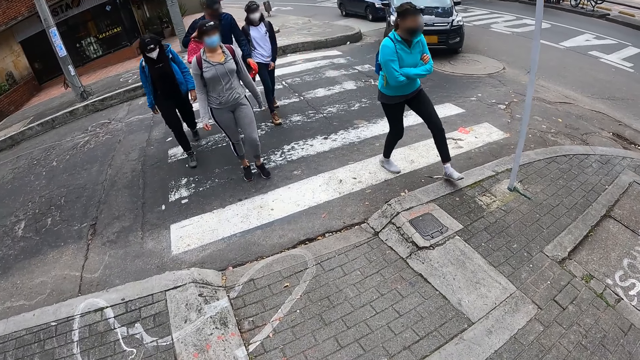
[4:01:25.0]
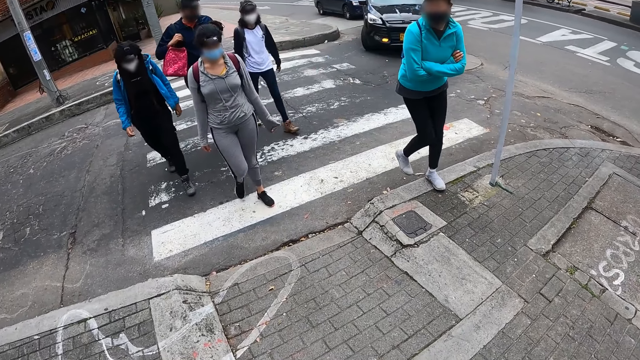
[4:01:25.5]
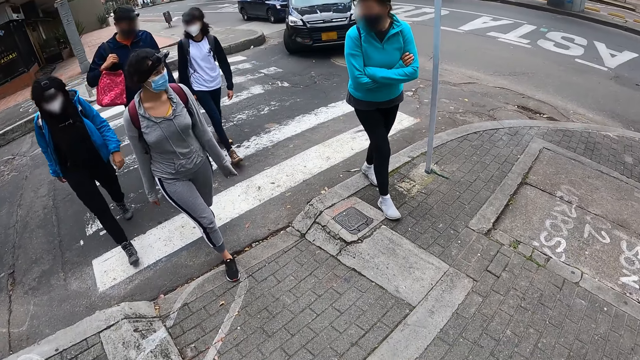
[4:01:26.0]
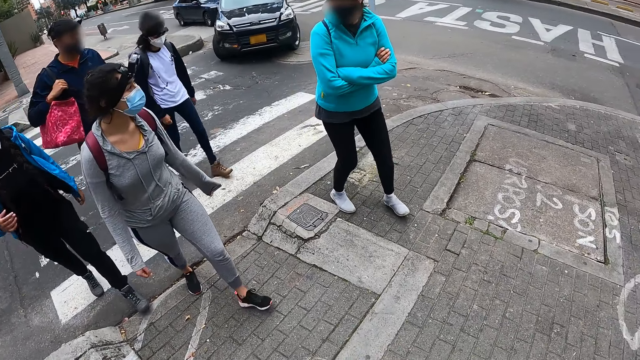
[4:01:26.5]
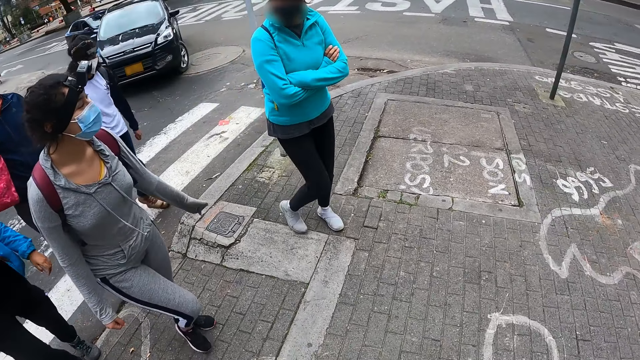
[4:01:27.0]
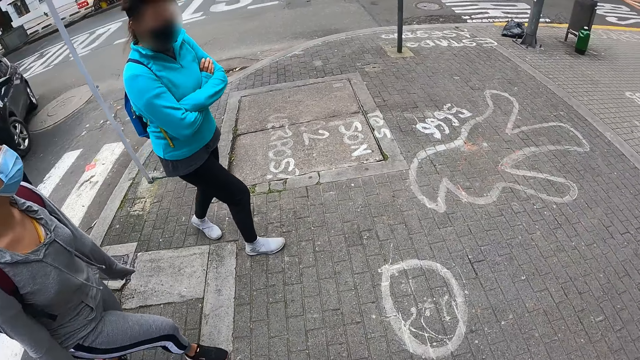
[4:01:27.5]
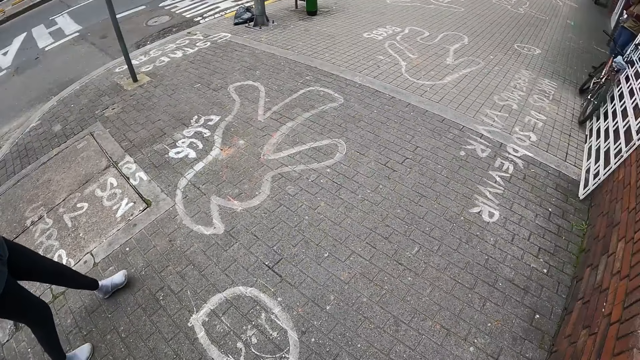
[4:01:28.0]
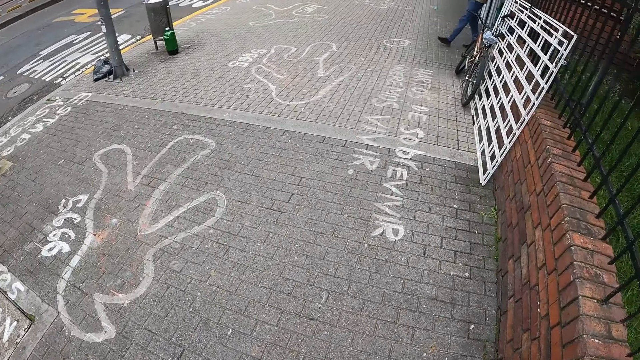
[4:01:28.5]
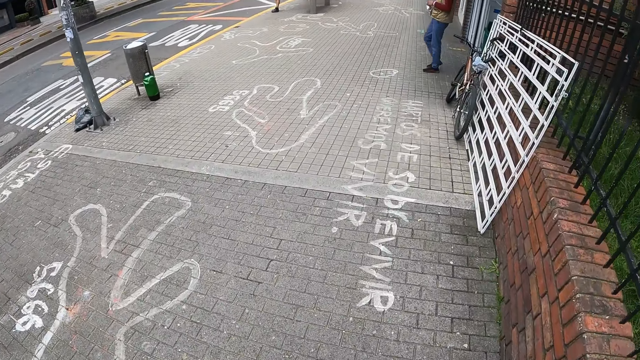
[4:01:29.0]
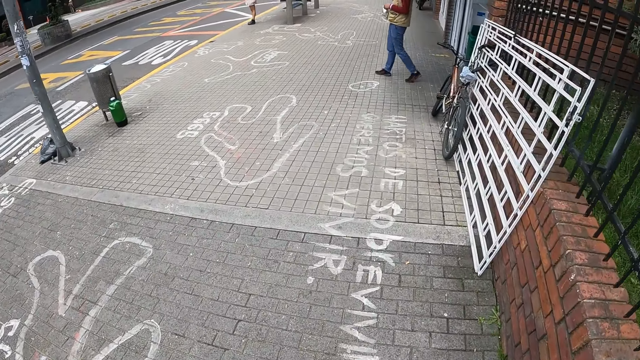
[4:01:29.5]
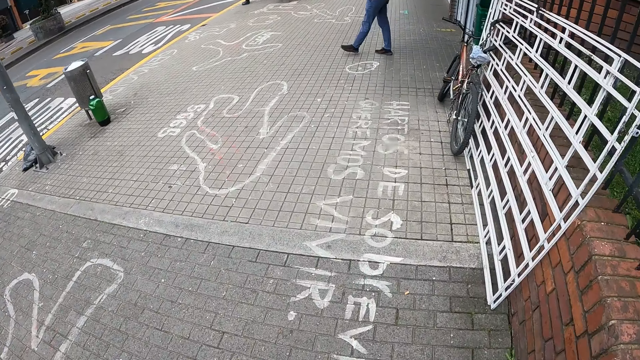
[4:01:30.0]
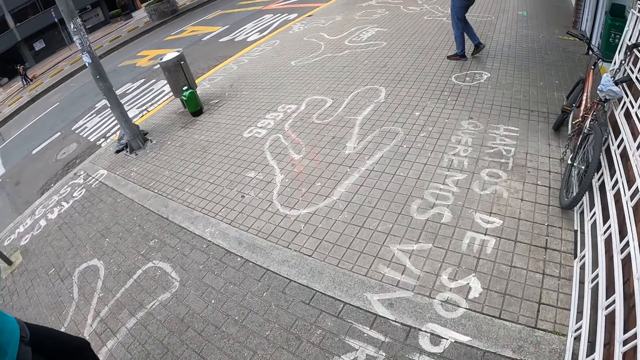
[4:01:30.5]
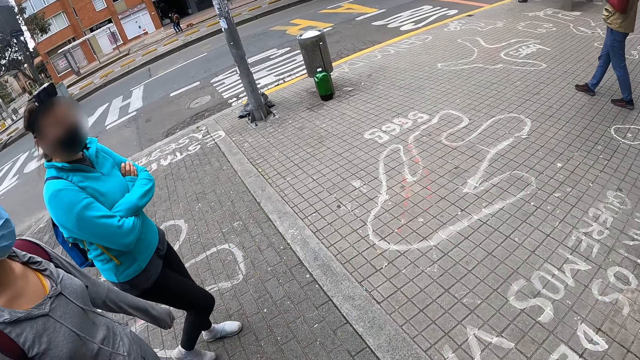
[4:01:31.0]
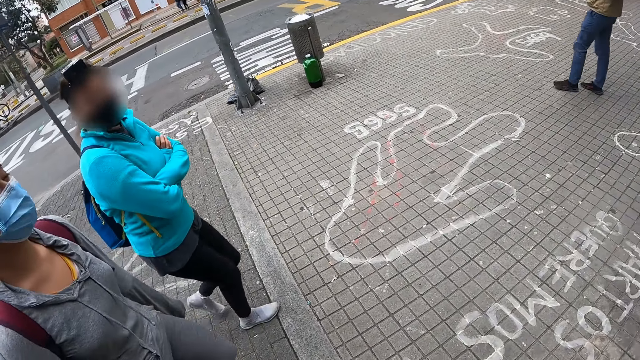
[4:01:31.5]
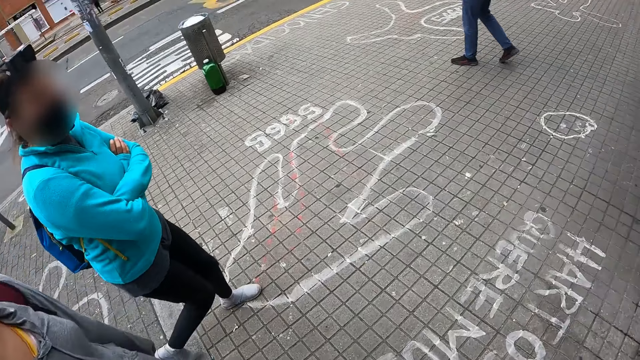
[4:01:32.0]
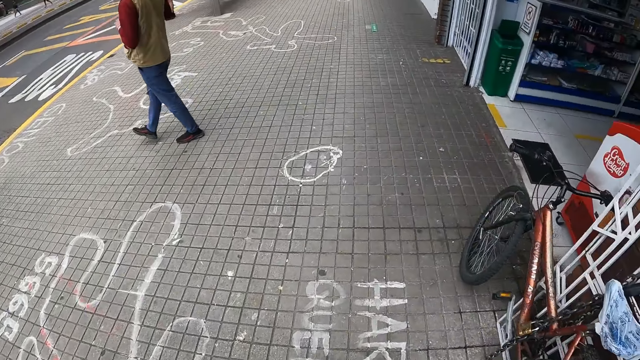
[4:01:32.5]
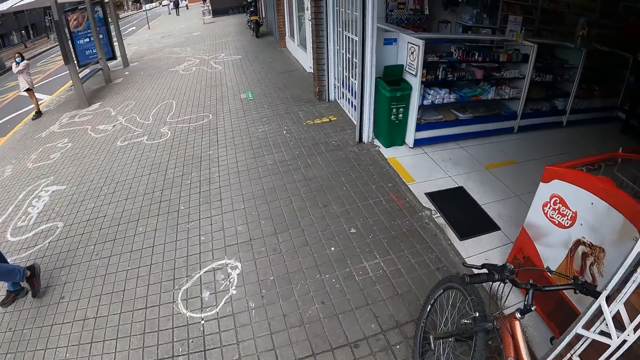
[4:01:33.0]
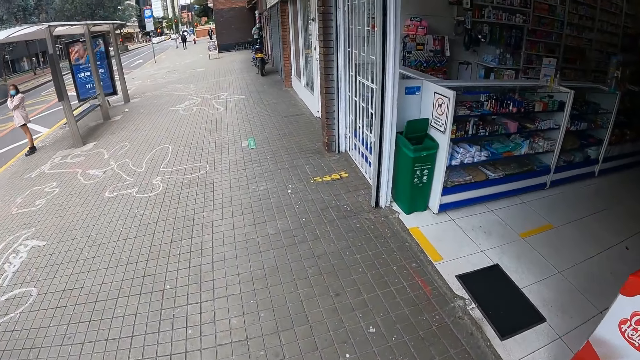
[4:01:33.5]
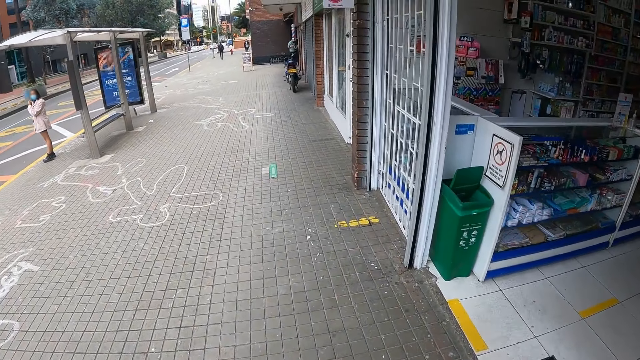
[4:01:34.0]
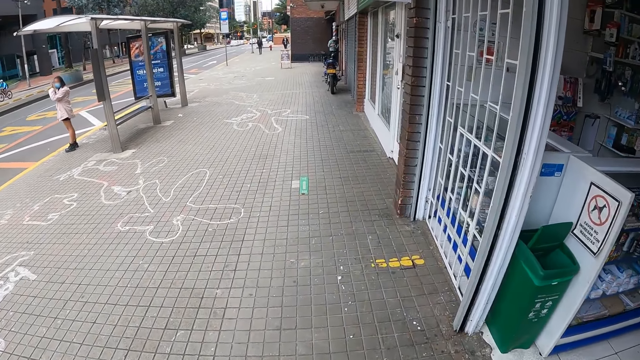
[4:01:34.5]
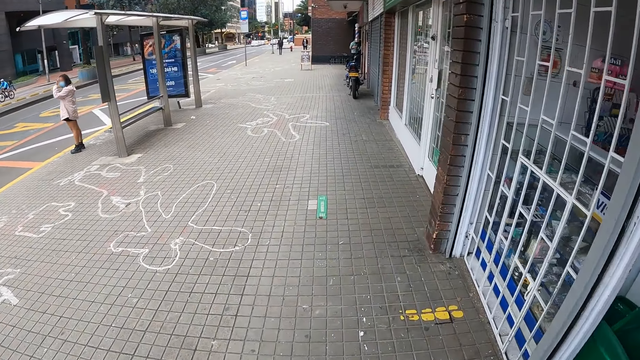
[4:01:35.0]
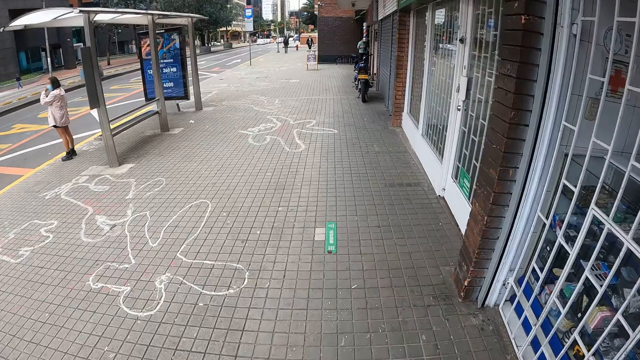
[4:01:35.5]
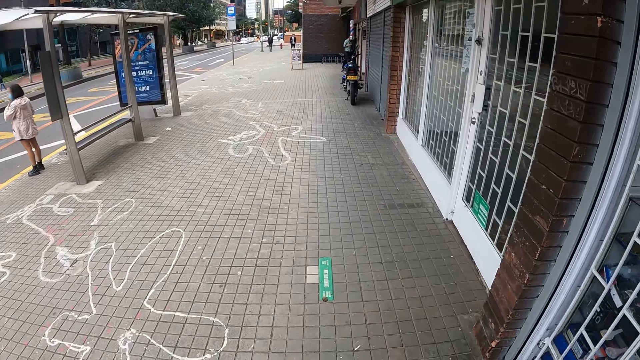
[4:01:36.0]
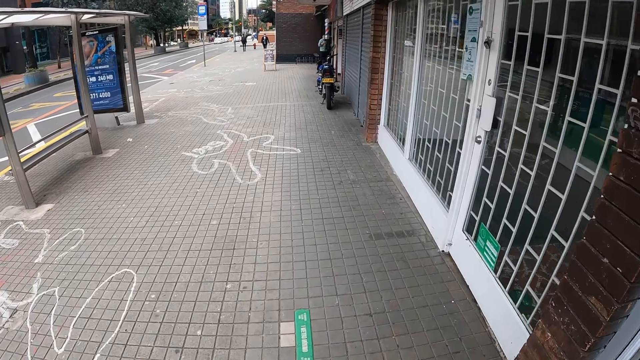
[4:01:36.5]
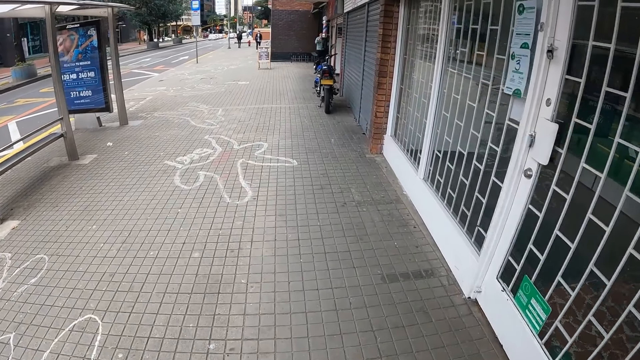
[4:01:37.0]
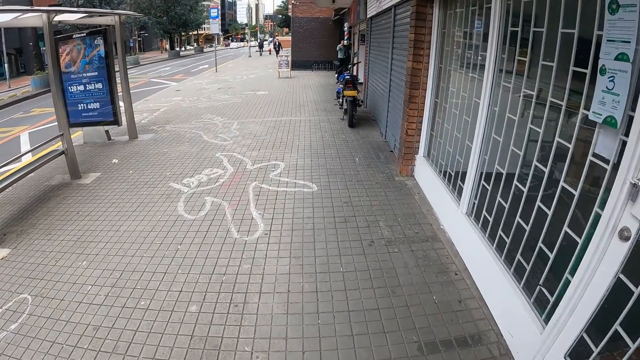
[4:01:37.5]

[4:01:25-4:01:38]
The camera wearer walks on a road sidewalk. They look around and walk along the road.

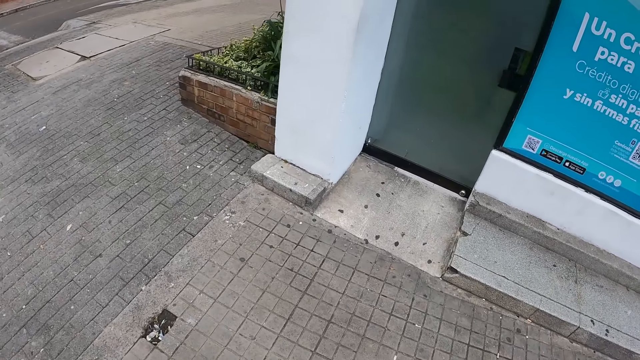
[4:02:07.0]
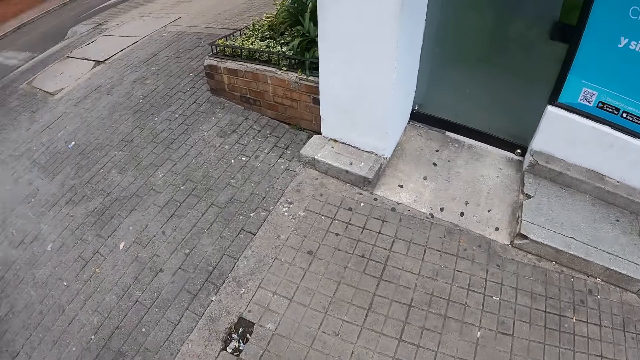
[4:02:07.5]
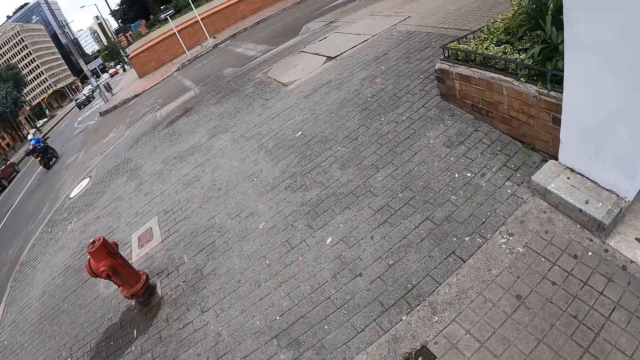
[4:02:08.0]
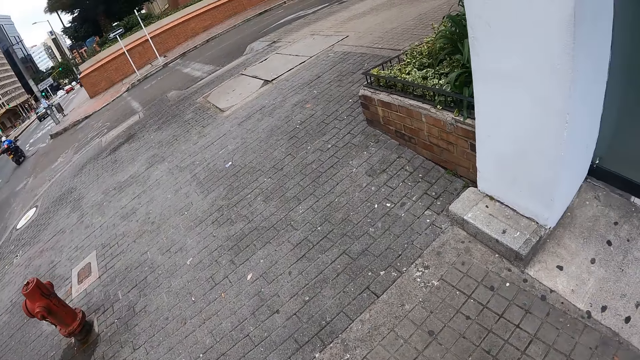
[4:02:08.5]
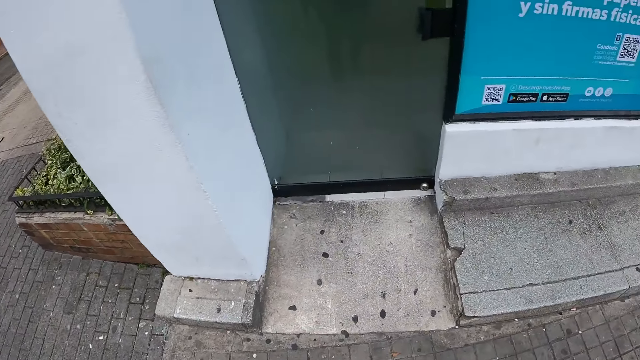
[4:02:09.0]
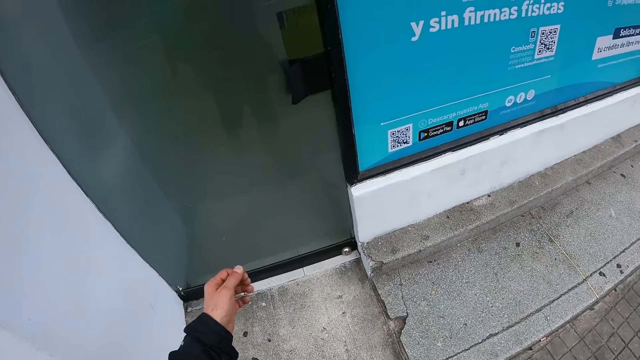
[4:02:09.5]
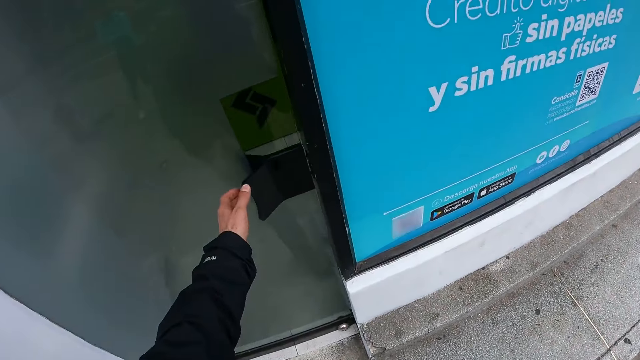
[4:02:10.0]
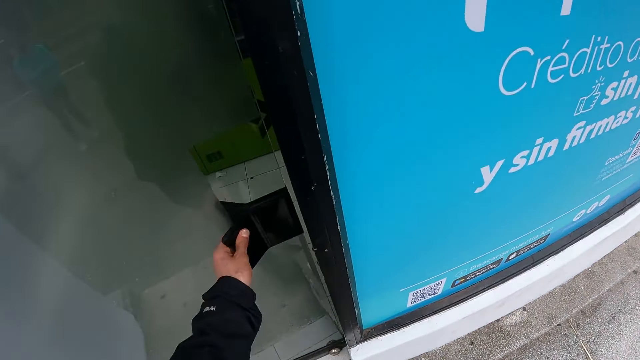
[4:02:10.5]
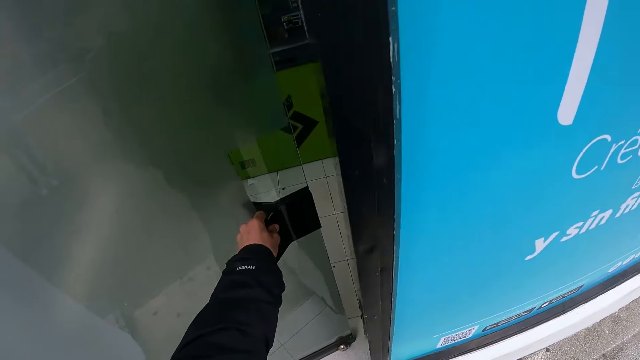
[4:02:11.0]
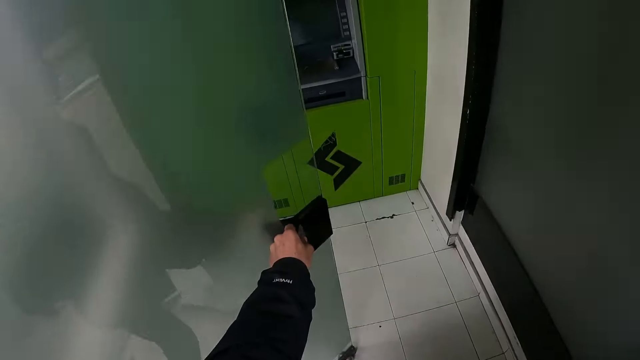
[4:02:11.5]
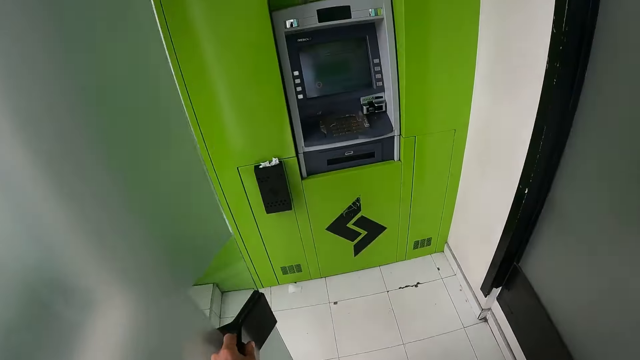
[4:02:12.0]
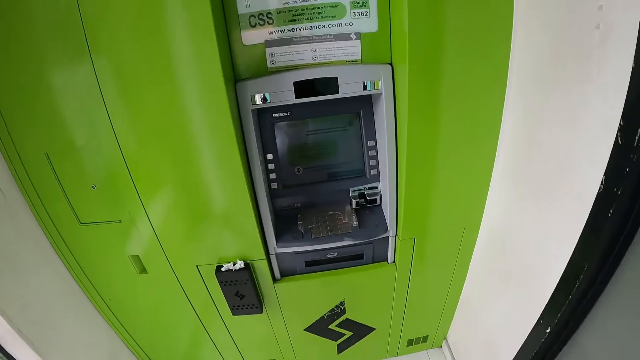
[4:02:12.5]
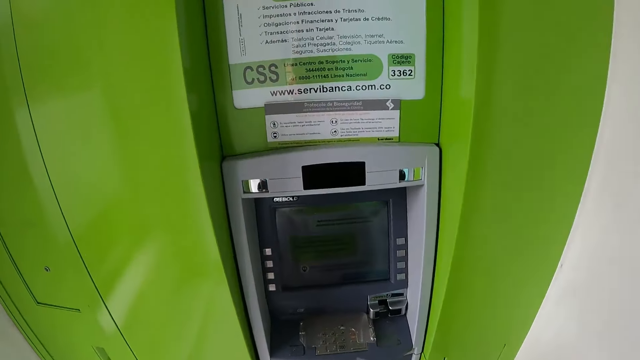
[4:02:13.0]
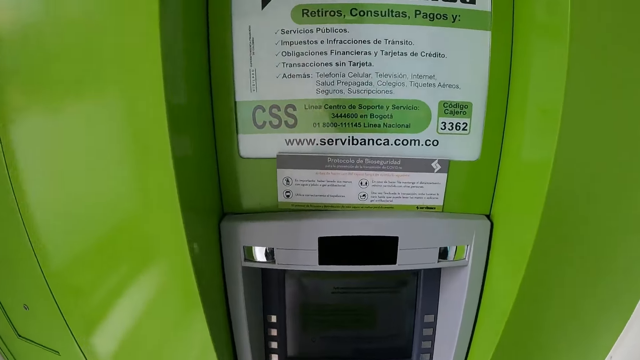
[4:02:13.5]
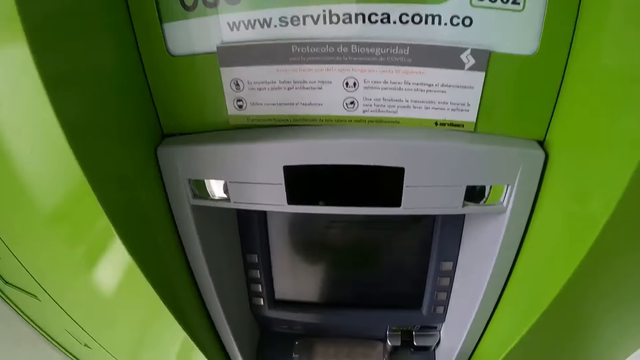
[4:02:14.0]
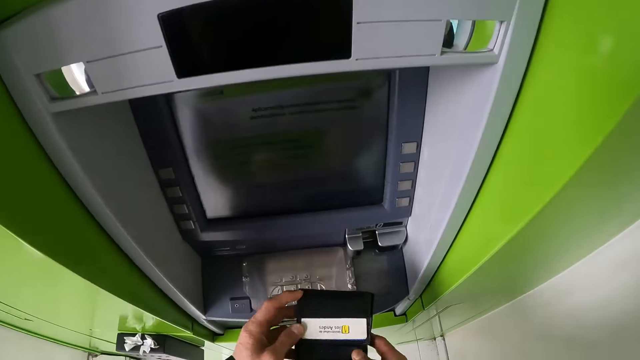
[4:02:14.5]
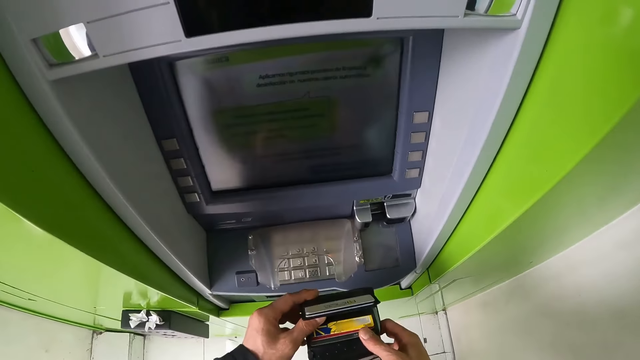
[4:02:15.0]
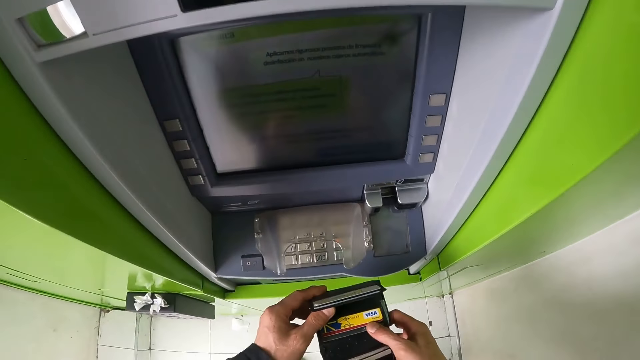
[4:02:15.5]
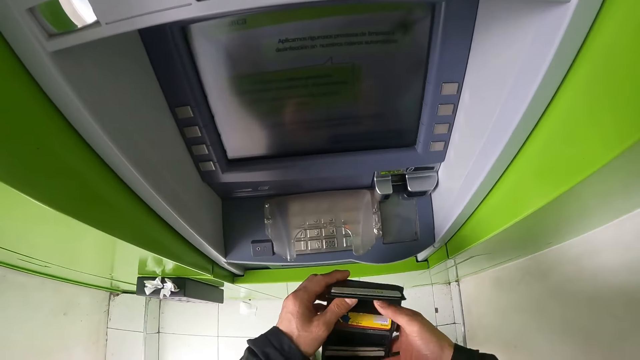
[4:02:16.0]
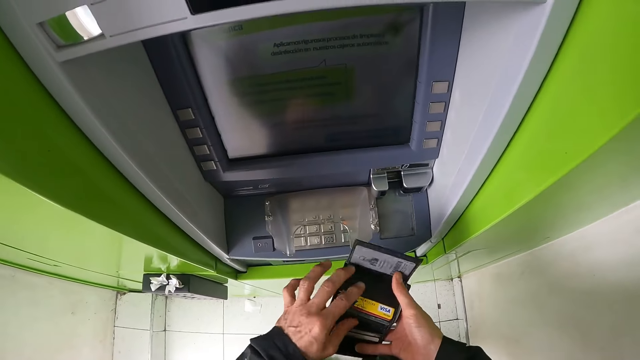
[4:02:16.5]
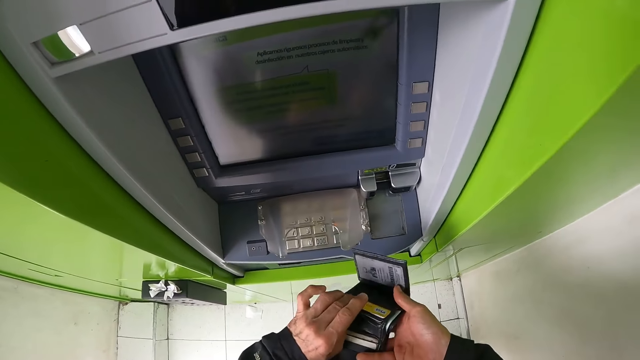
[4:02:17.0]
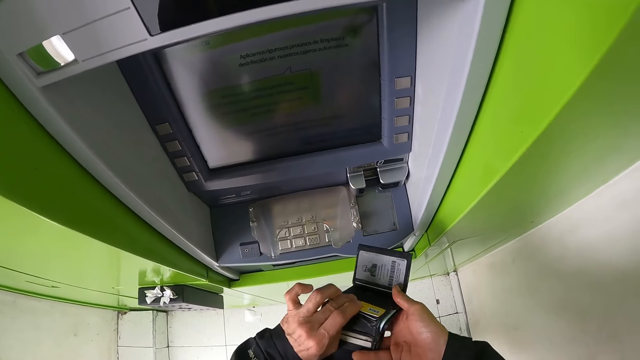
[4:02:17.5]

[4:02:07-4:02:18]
The camera wearer looks around. He opens a door with his left hand. He enters the room. He opens a wallet with his right hand.
